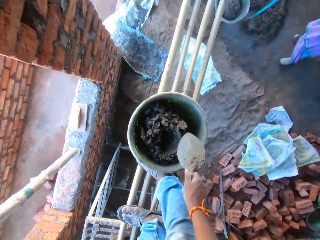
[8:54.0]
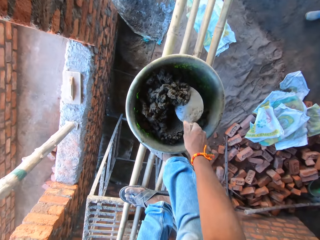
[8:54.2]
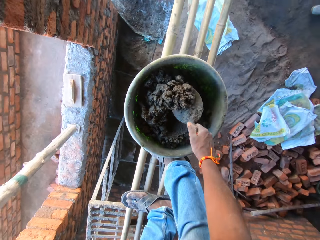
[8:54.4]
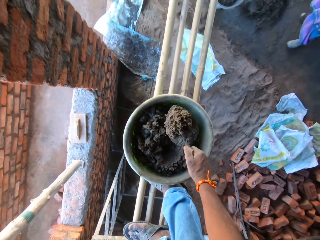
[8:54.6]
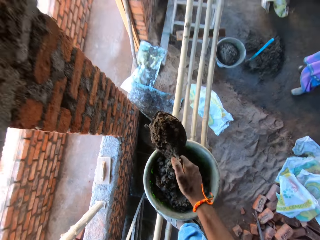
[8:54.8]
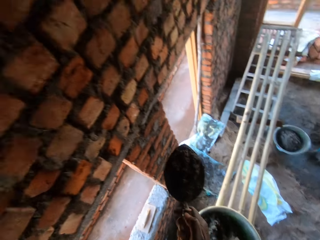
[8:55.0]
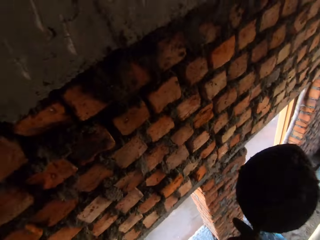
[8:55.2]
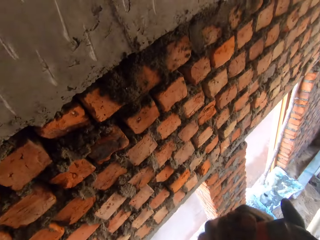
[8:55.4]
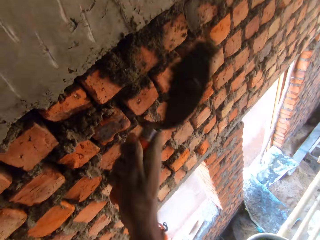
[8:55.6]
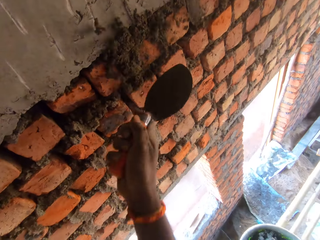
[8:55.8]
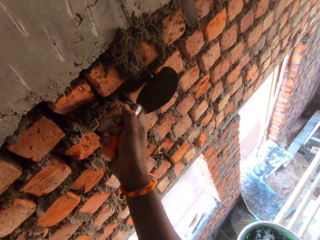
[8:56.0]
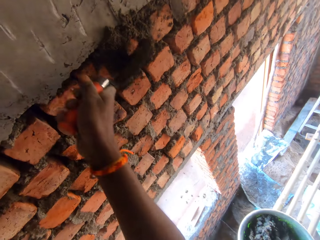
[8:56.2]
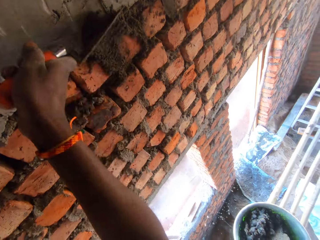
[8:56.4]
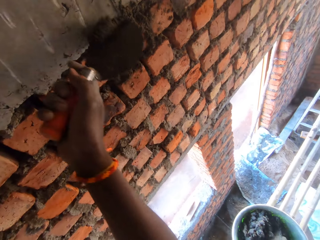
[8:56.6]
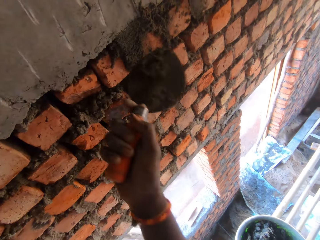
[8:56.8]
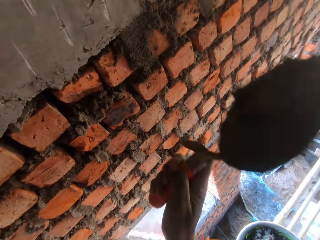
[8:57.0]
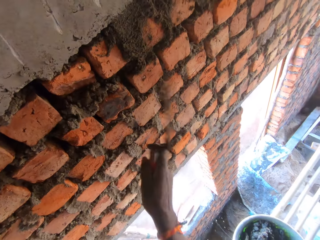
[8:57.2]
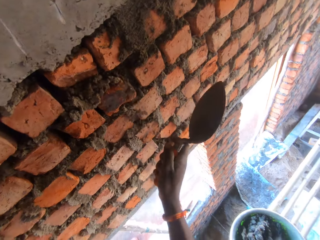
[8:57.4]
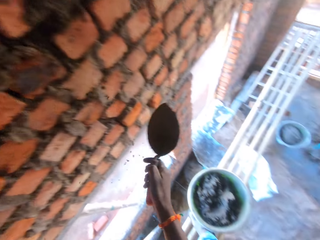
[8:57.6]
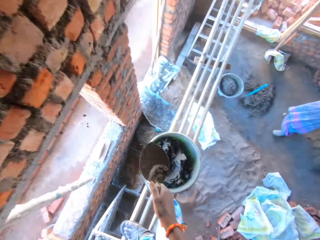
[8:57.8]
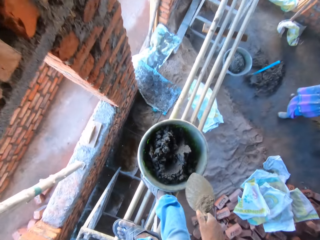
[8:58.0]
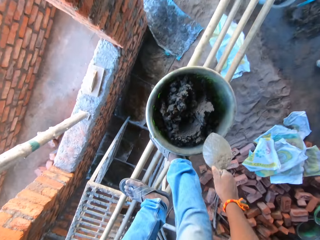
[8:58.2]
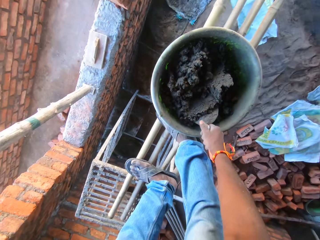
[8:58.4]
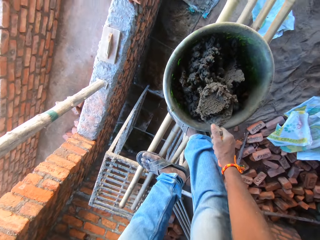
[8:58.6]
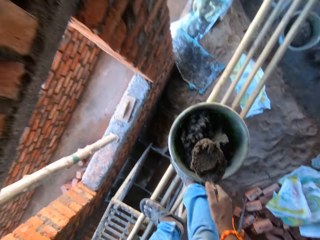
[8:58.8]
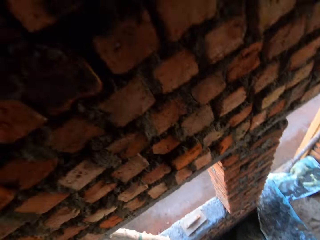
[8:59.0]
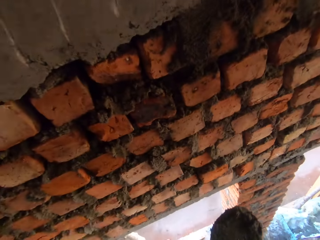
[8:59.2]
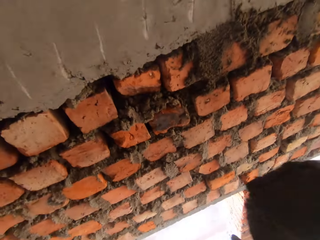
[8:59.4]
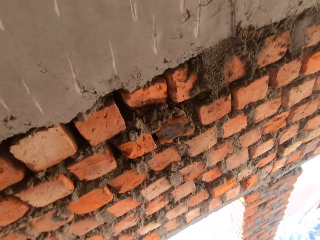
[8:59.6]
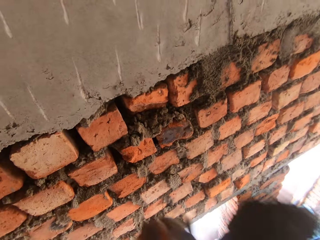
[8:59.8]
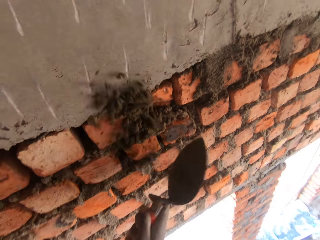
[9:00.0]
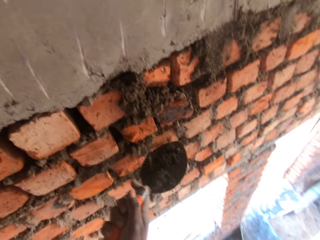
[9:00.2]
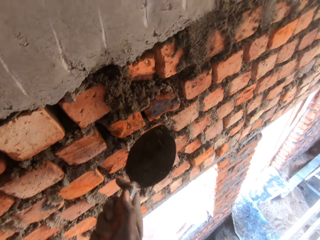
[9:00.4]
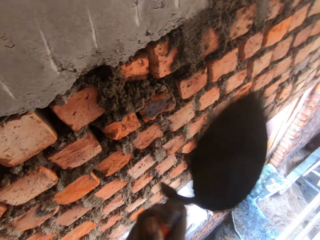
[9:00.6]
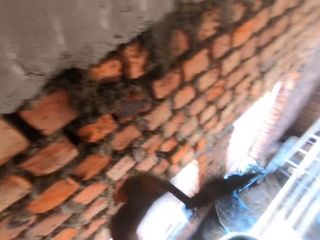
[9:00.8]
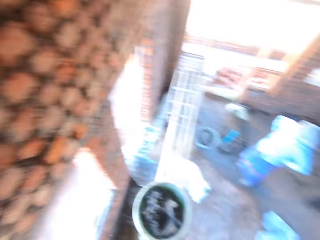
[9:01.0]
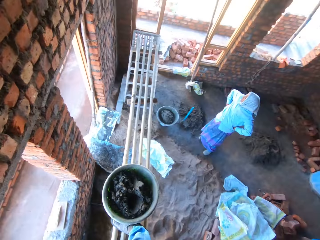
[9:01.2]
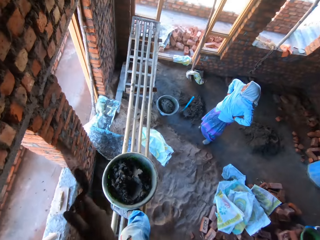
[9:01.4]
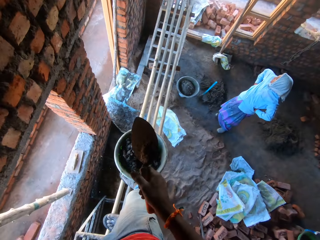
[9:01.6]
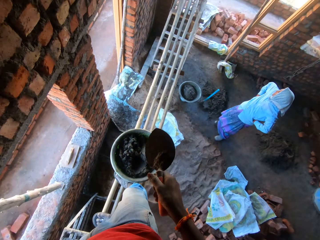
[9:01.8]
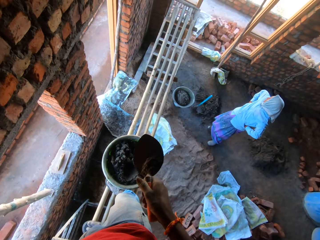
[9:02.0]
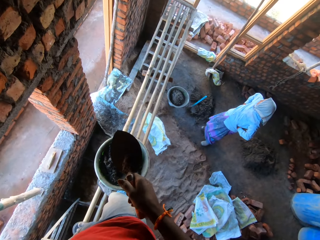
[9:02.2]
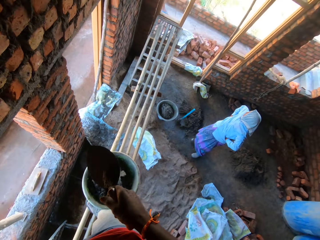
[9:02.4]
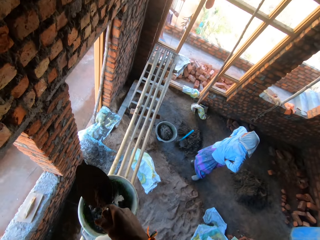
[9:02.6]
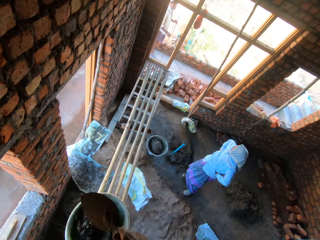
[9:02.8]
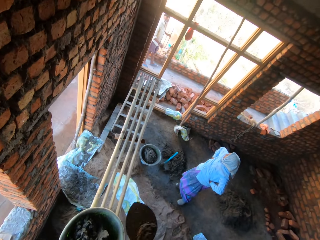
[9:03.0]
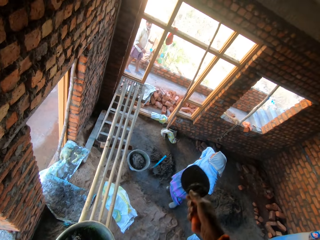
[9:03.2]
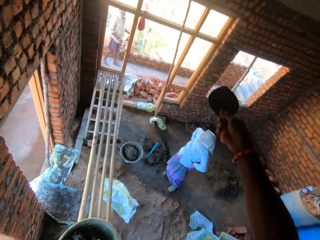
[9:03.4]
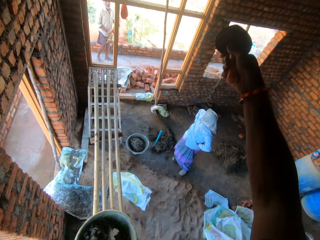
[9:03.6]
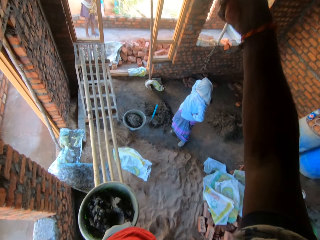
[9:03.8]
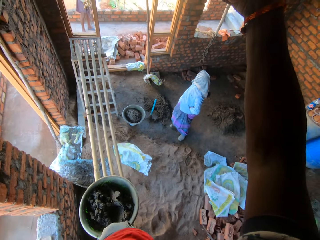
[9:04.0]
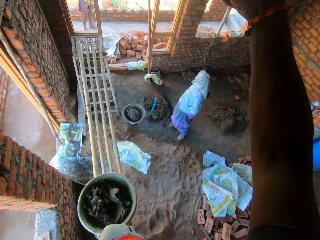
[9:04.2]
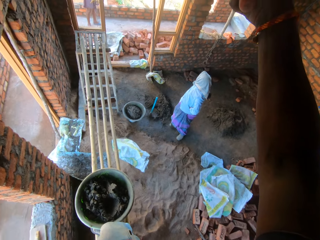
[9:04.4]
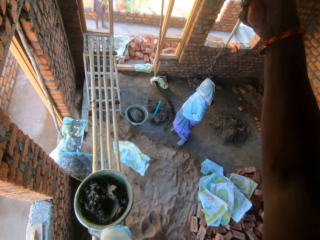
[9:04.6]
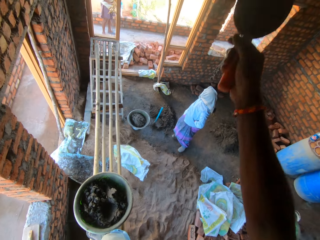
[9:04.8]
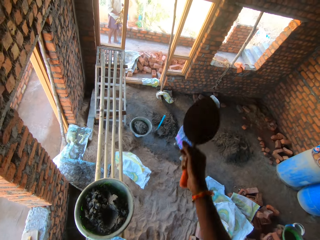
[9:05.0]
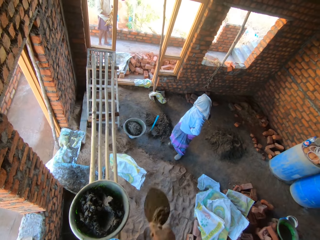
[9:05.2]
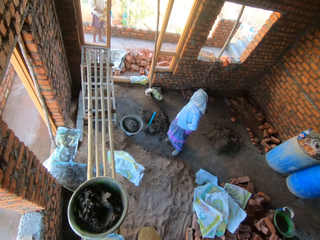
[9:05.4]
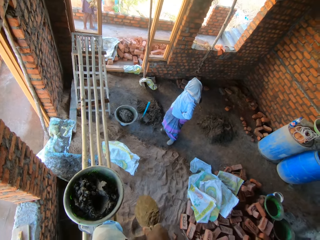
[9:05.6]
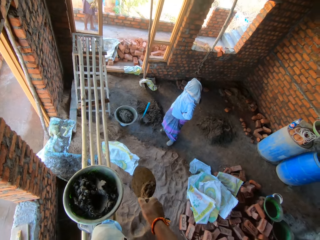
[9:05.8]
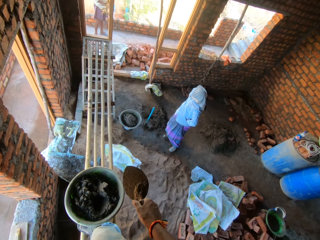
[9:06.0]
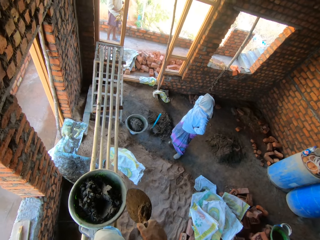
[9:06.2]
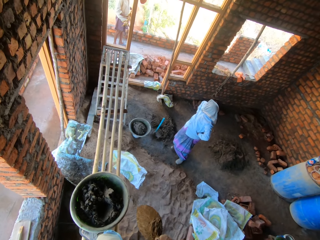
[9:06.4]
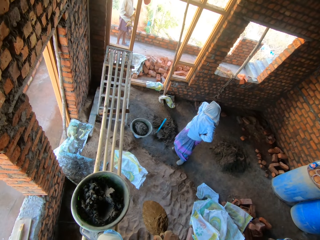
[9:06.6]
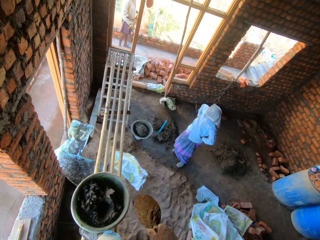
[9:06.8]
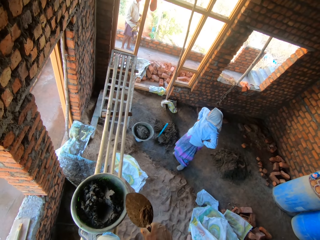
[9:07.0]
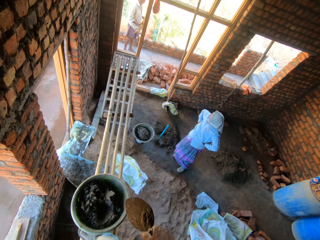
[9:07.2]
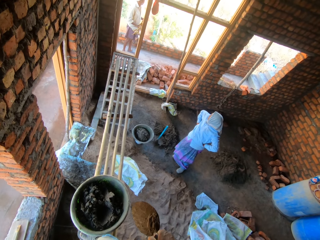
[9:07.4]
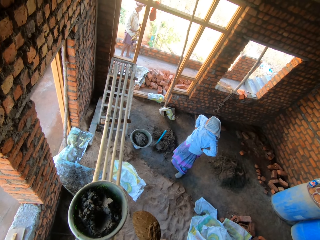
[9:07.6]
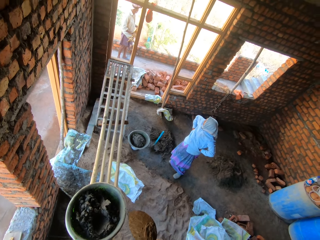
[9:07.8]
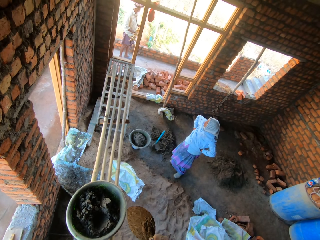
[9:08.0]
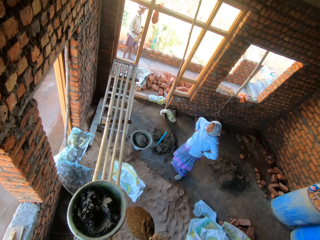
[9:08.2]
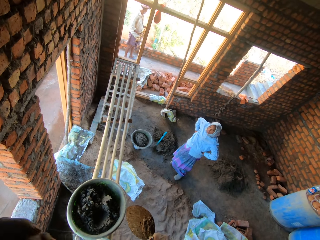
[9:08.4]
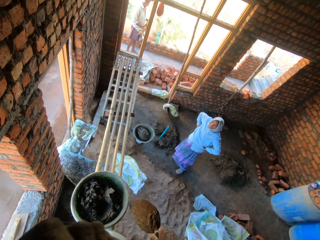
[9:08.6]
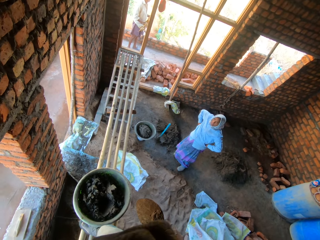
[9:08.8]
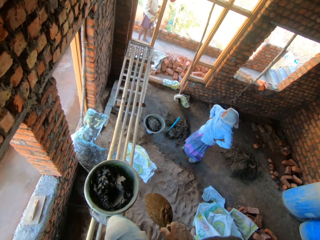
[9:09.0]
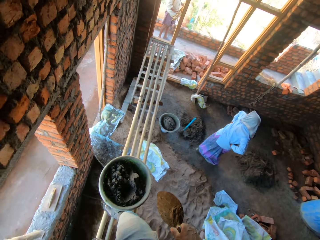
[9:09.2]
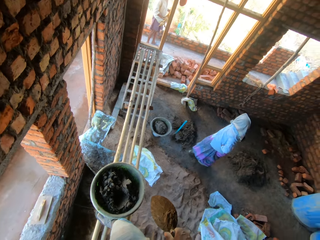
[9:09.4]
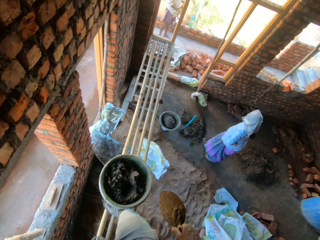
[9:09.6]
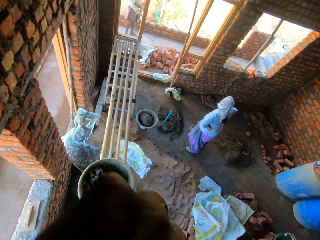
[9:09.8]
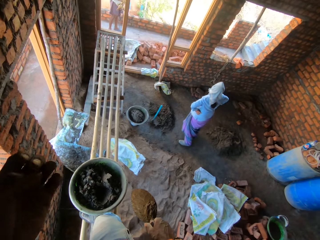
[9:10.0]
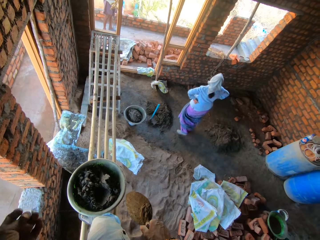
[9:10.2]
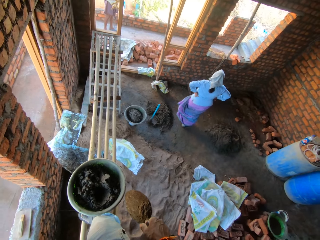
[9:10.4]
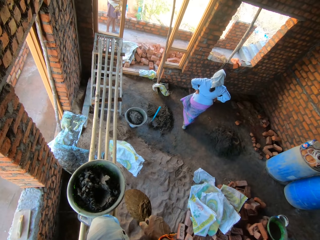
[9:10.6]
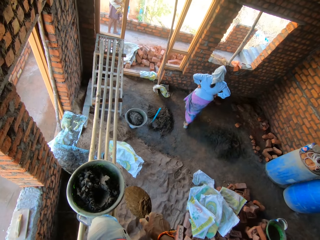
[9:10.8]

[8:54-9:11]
The camera wearer packs mortar paste from the pan on the bamboo board with the hand trowel in his right hand. He plasters the brick wall with the mortar paste in the hand trowel in his right hand. He adjusts the mortar paste on the brick wall with the hand trowel in his right hand. He packs mortar paste from the pan on the bamboo board with the hand trowel in his right hand. The man interacts with the camera wearer. The camera wearer plasters the brick wall with the mortar paste in the hand trowel in his right hand. He speaks with the man.

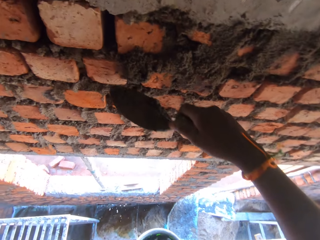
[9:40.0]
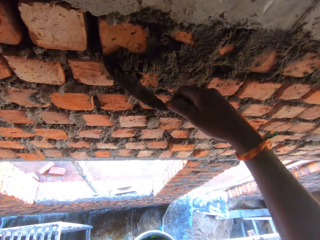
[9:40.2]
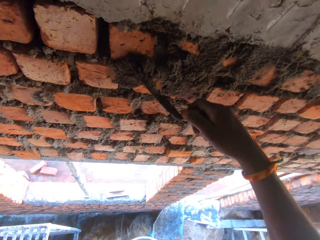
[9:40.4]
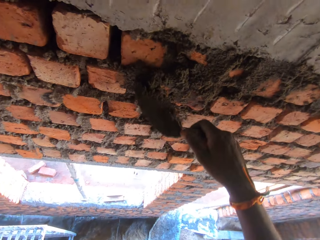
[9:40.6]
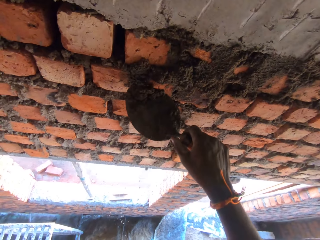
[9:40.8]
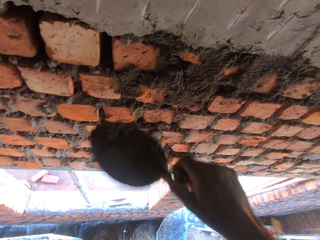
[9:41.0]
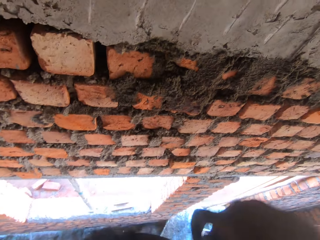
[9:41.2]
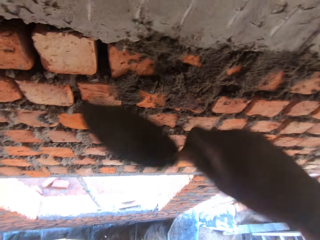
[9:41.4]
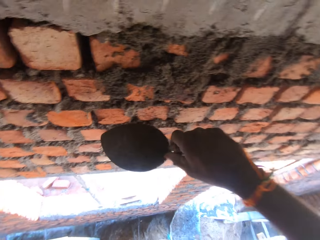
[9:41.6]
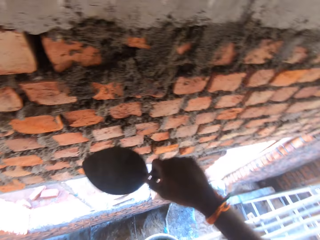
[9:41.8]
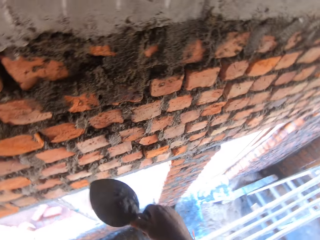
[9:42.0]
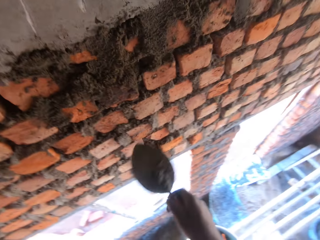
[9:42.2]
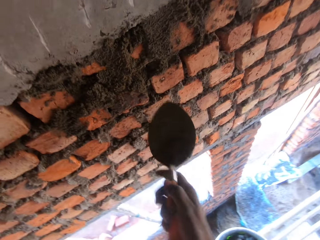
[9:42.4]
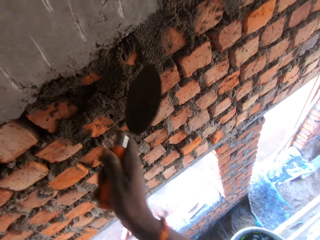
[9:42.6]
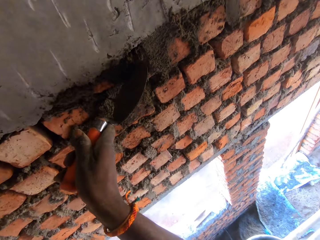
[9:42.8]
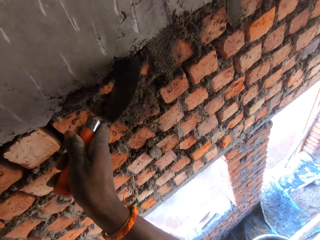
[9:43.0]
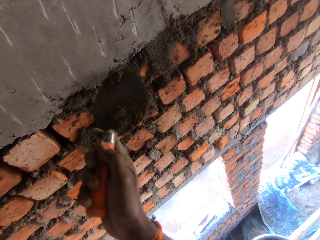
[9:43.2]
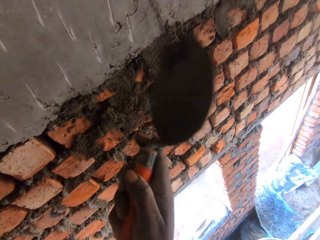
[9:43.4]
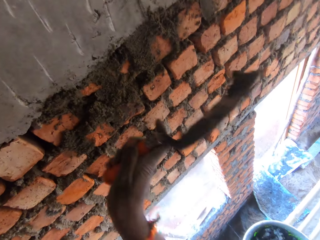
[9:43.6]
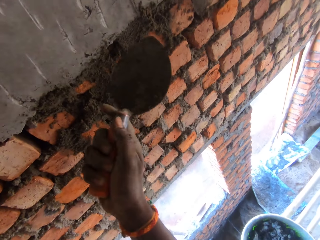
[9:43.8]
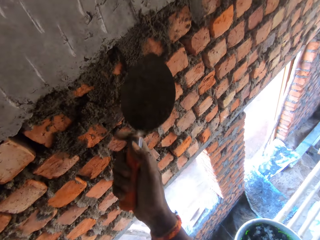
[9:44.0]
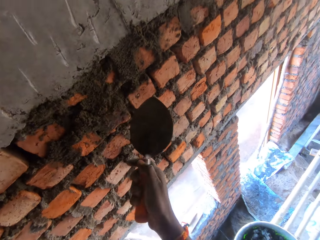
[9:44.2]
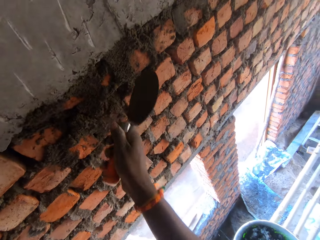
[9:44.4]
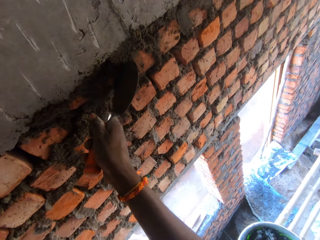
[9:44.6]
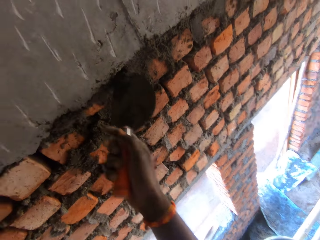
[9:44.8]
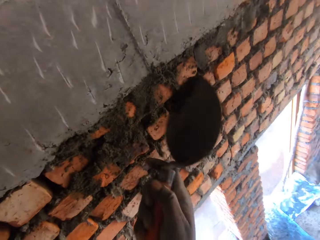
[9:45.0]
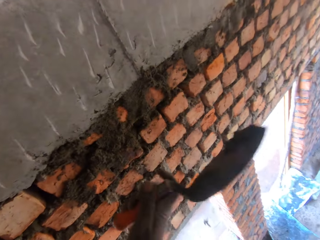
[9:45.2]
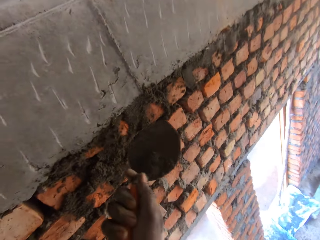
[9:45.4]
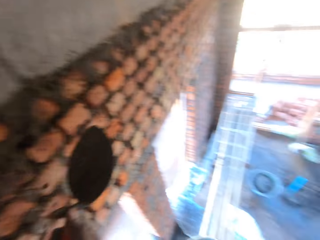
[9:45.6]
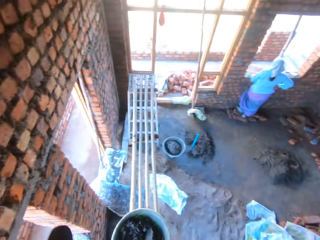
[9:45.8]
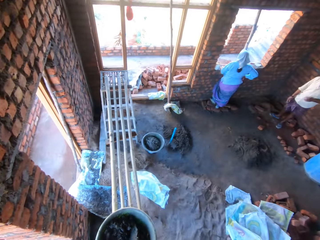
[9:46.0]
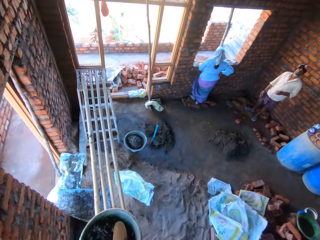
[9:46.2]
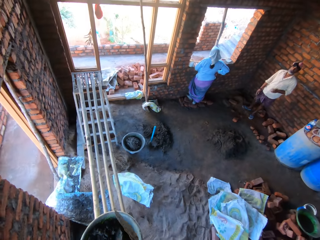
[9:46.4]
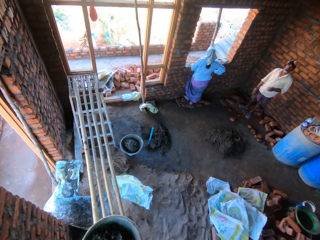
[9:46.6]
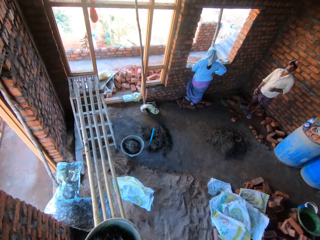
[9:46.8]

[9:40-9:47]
The camera wearer scrapes mortar on the wall with the trowel in his right hand. He plasters mortar on the wall with the trowel in his right hand. He scrapes mortar on the wall with the trowel in his right hand. He plasters mortar on the wall with the trowel in his right hand. He scrapes mortar on the wall with the trowel in his right hand. He plasters mortar on the wall with the trowel in his right hand.
